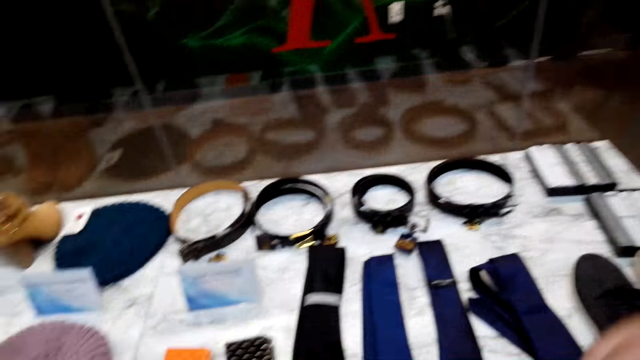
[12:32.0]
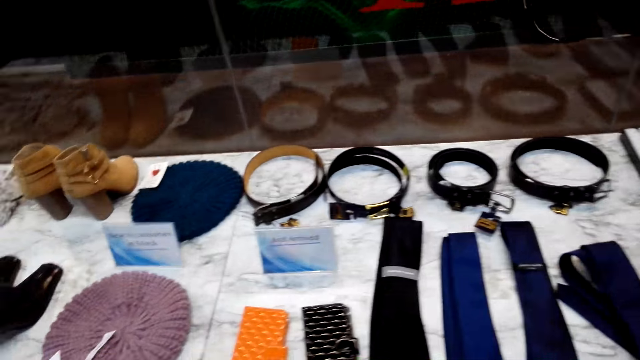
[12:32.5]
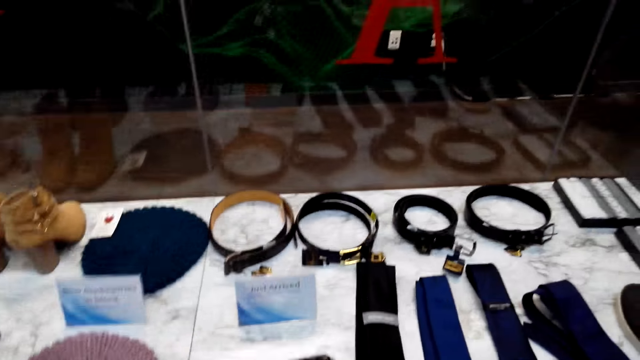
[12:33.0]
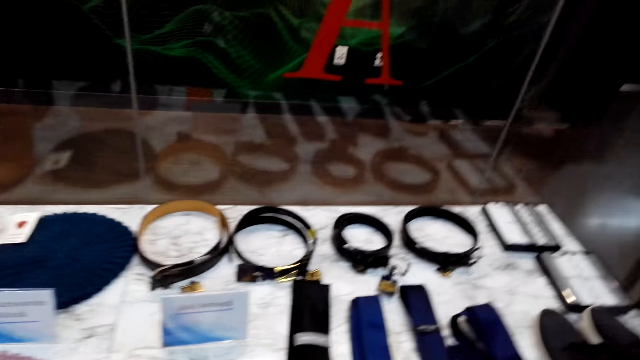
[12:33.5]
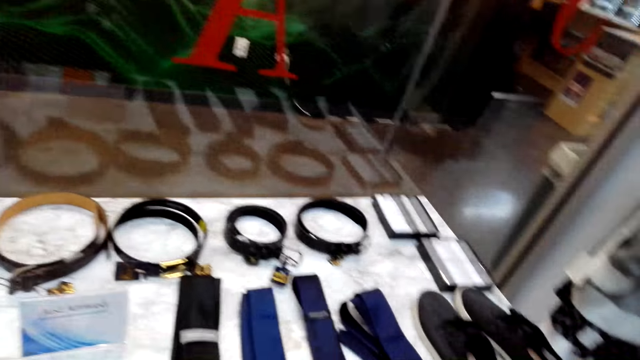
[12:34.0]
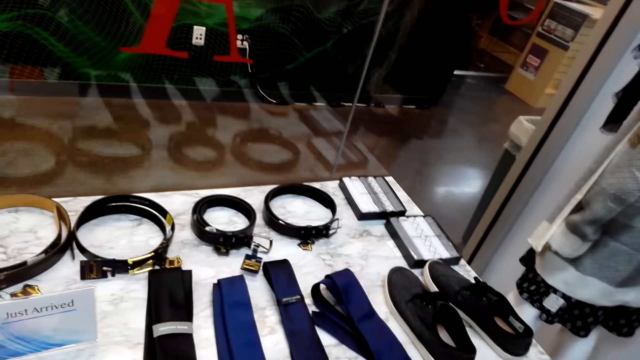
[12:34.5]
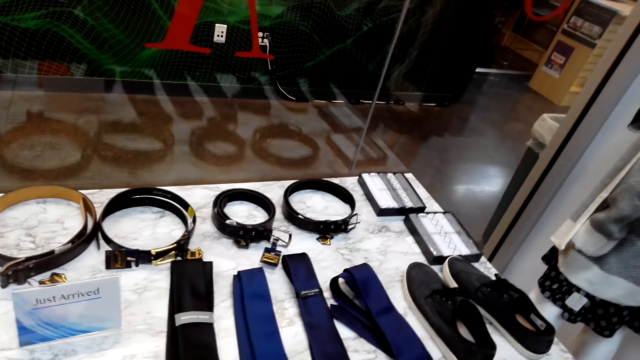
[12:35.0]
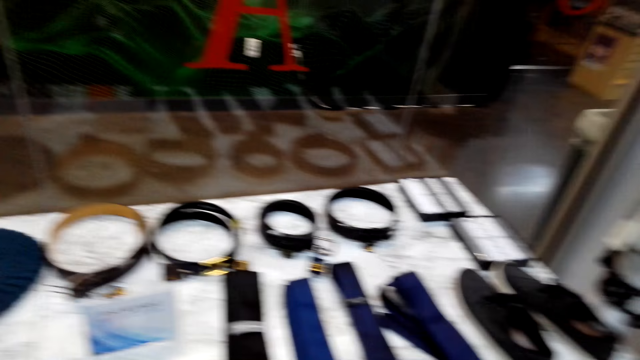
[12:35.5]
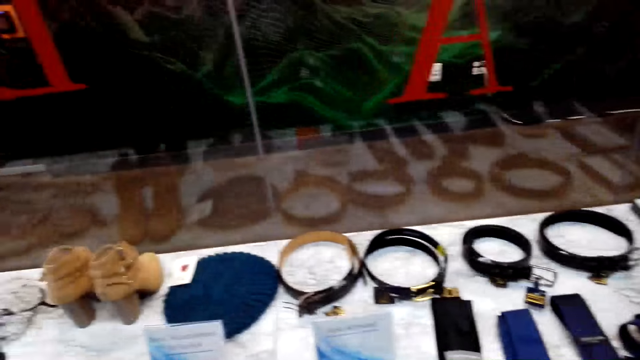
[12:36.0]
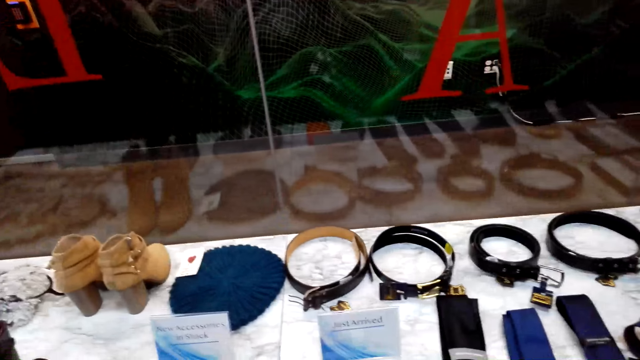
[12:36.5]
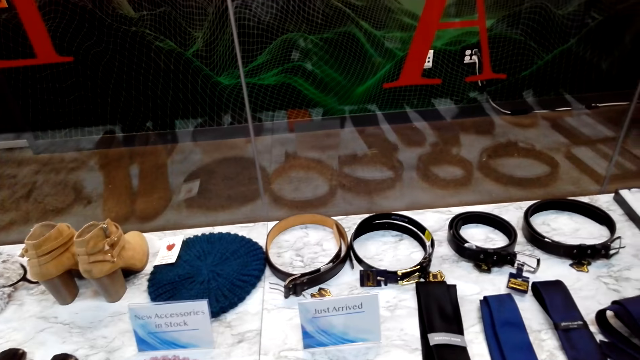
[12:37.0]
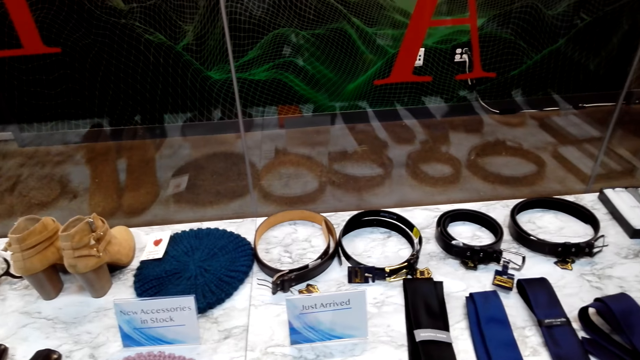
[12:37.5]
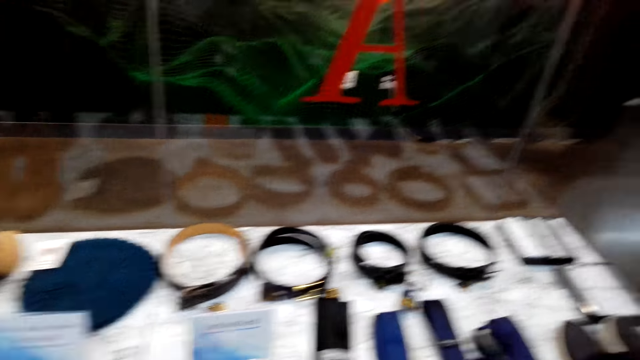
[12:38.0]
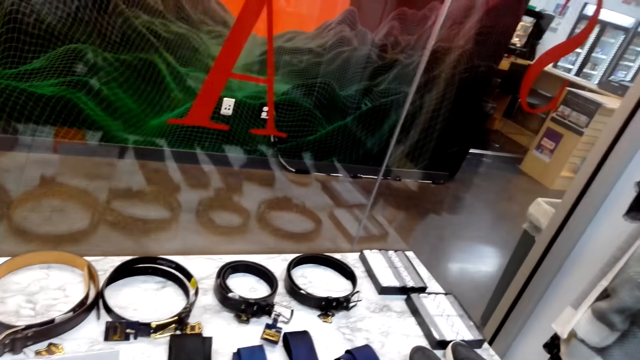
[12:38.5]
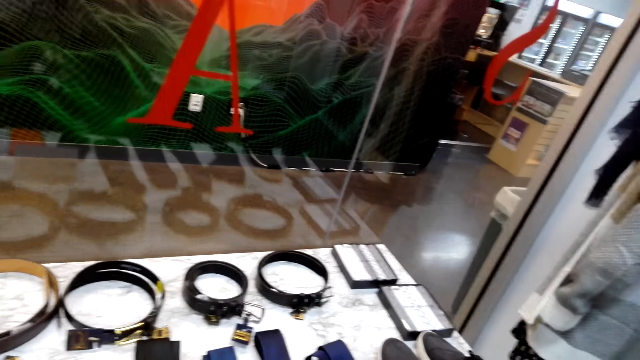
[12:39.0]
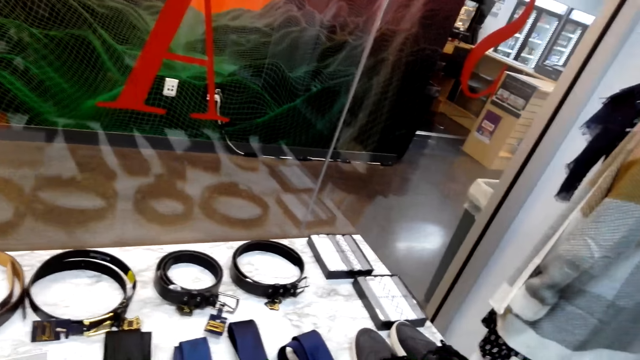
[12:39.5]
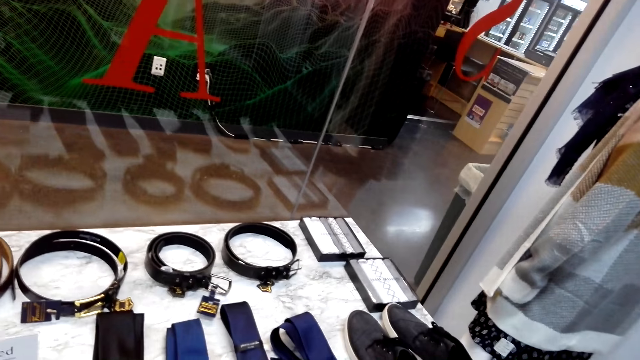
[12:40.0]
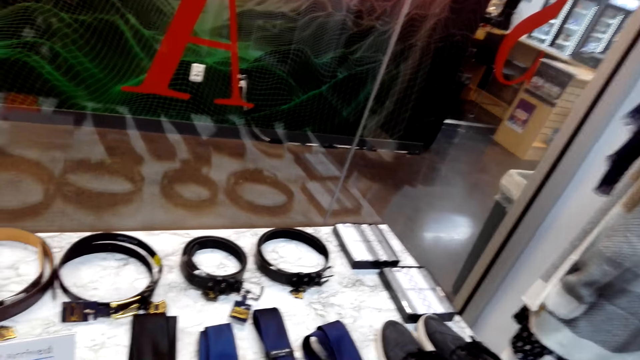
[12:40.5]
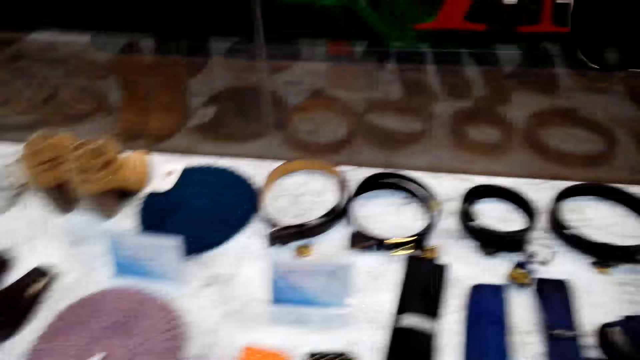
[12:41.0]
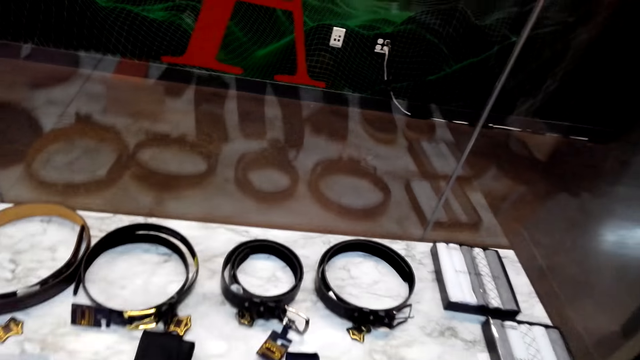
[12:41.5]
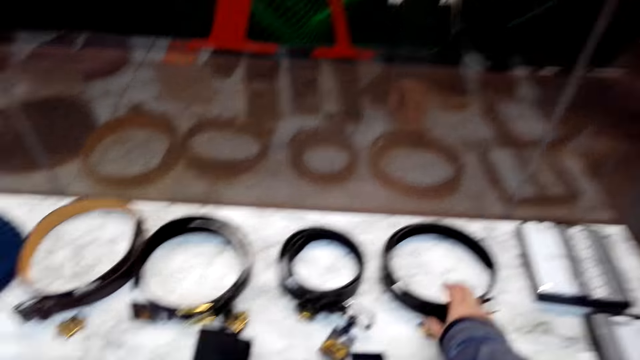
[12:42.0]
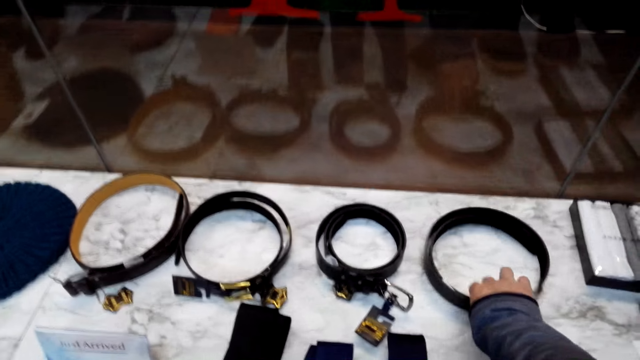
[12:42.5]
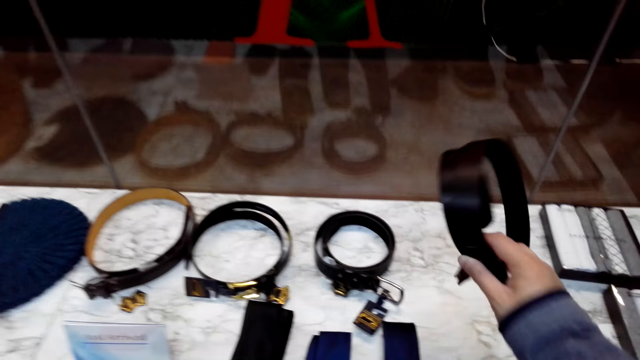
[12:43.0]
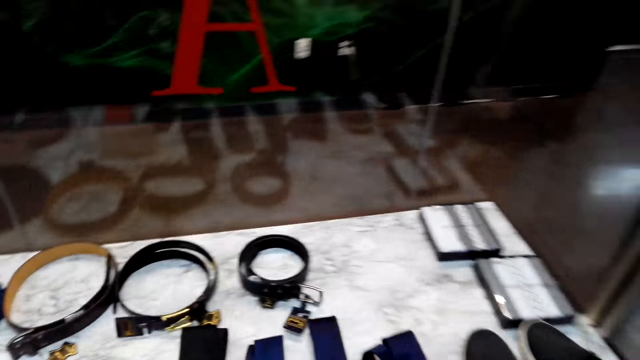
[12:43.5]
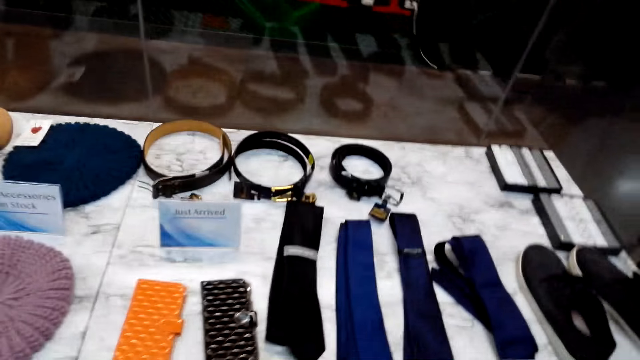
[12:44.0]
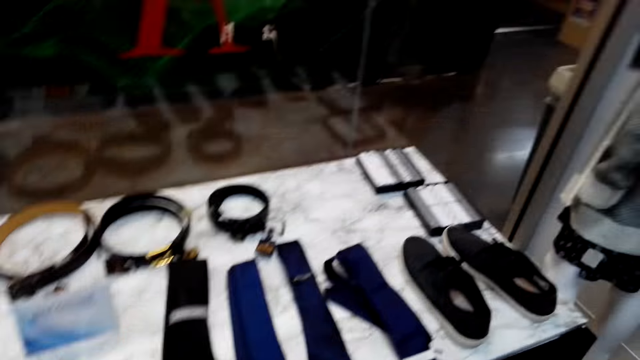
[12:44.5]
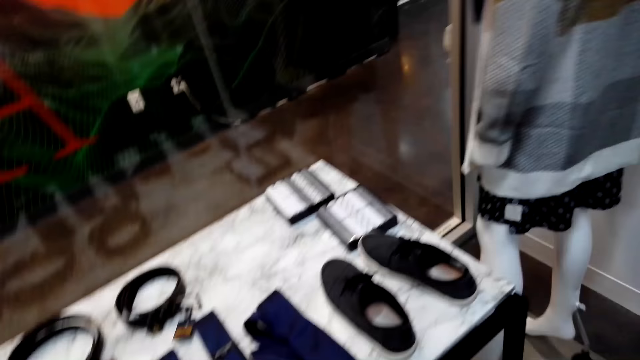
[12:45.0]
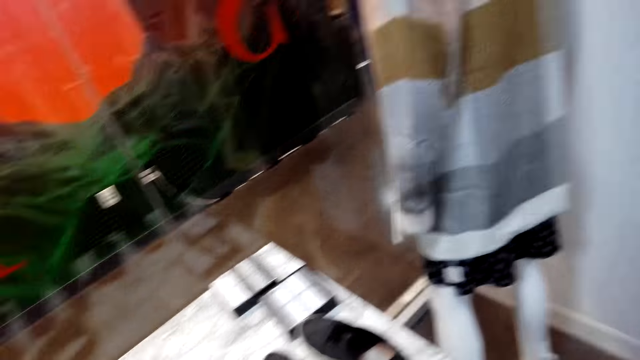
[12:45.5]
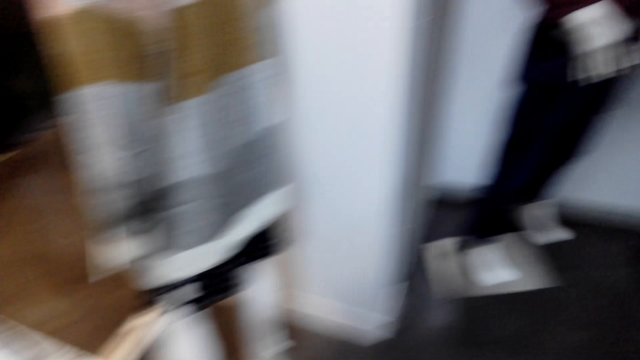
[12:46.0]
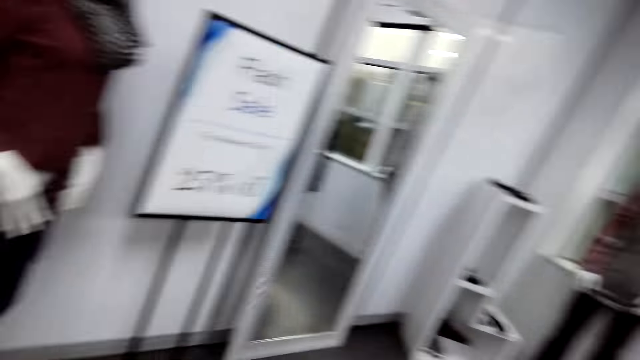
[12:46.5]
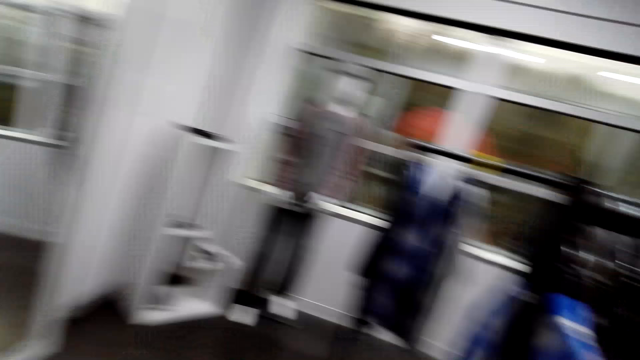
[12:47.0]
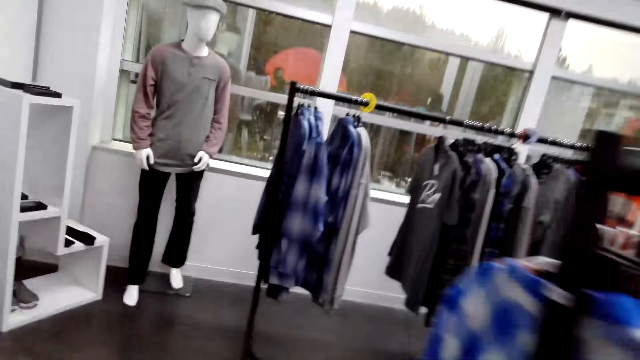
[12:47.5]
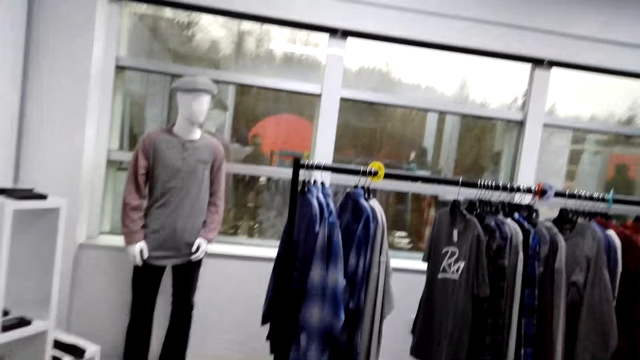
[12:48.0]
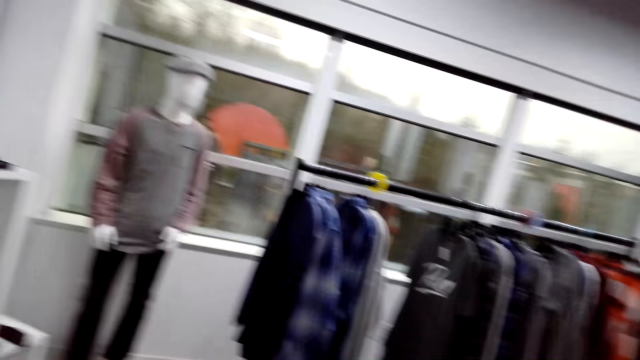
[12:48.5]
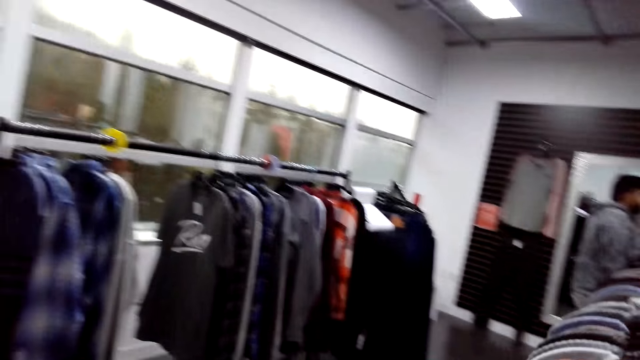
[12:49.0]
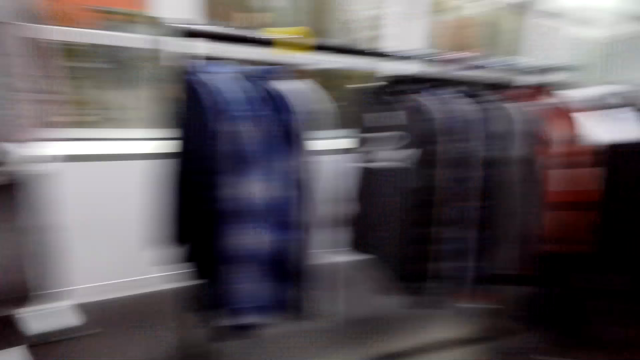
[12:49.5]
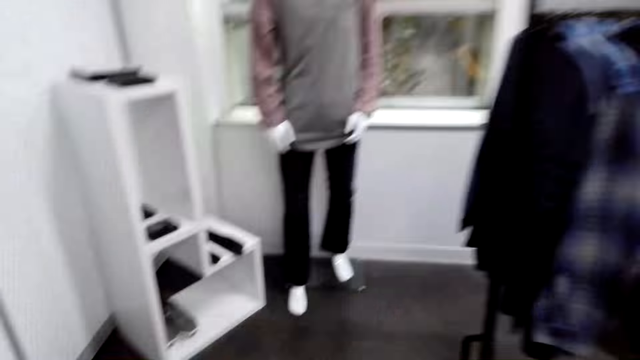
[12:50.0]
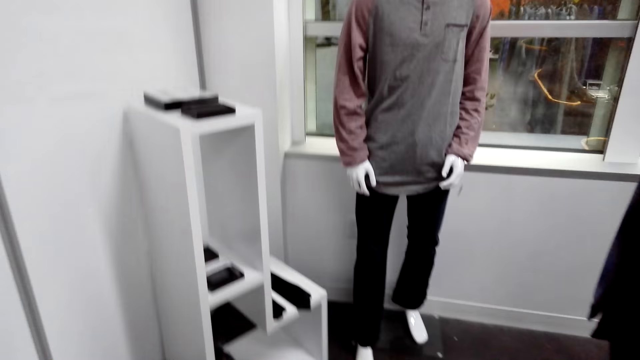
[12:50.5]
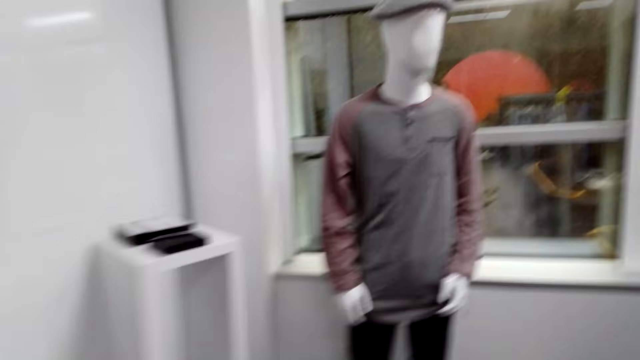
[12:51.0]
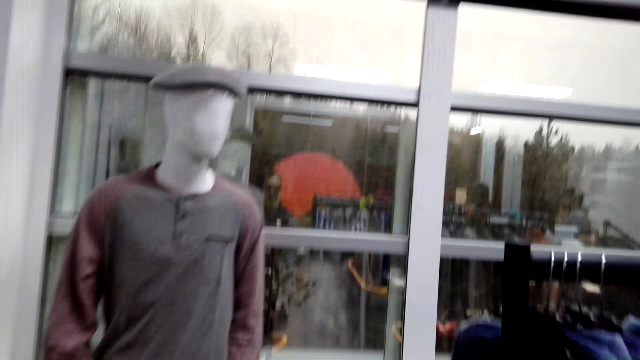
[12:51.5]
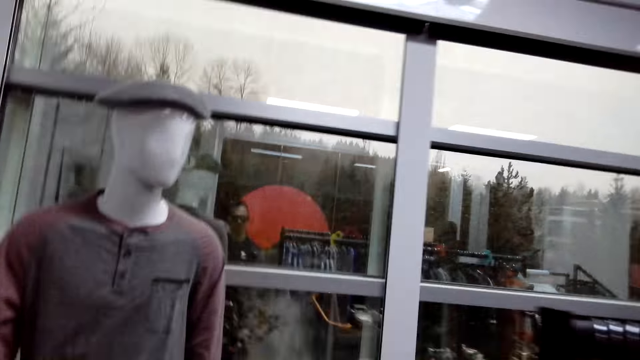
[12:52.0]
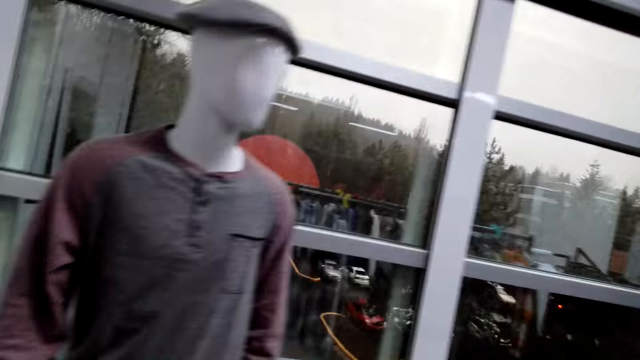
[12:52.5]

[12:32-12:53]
The camera wearer picks up a belt on the table. They walk around.
